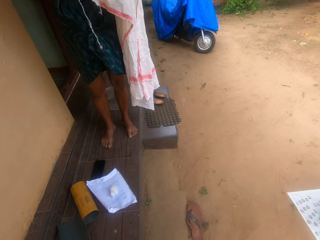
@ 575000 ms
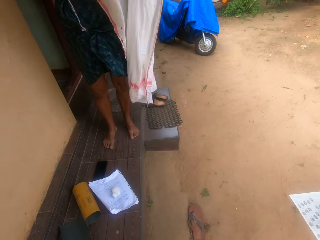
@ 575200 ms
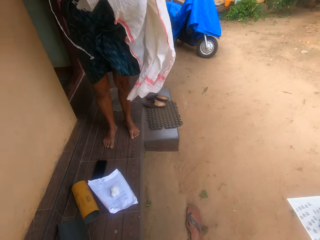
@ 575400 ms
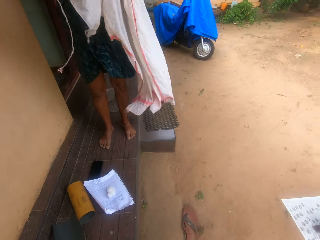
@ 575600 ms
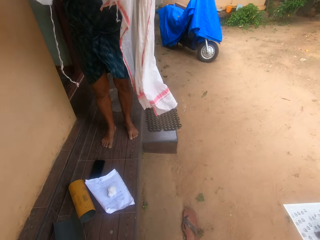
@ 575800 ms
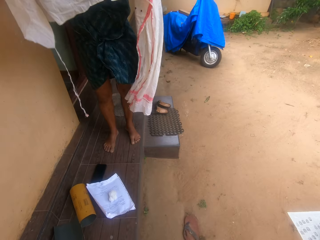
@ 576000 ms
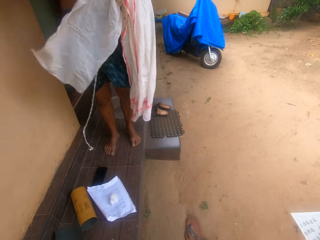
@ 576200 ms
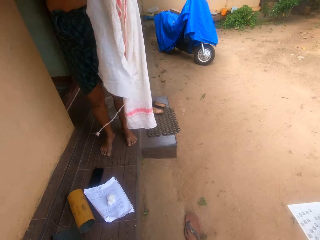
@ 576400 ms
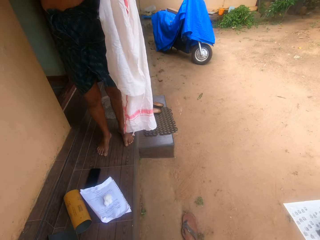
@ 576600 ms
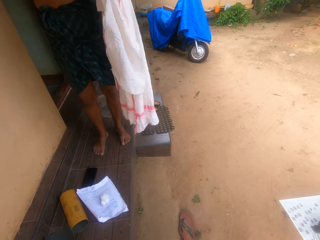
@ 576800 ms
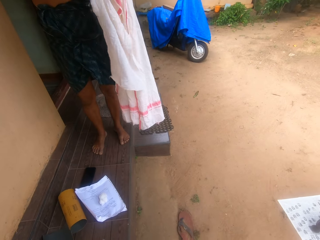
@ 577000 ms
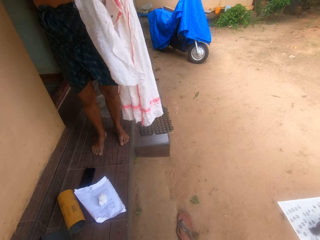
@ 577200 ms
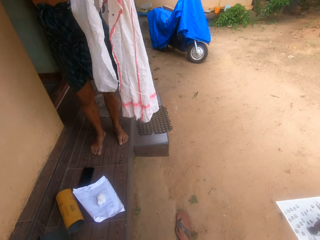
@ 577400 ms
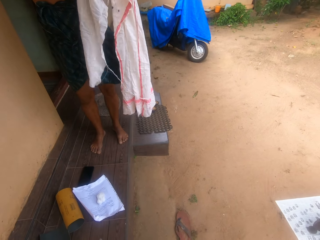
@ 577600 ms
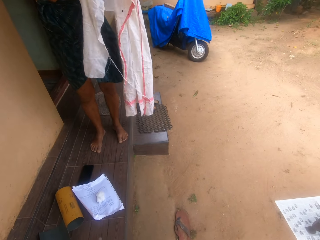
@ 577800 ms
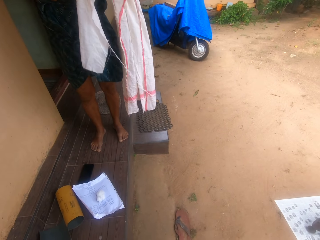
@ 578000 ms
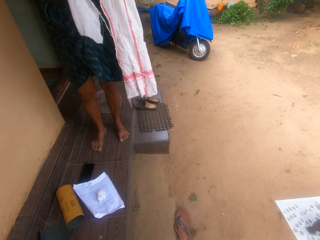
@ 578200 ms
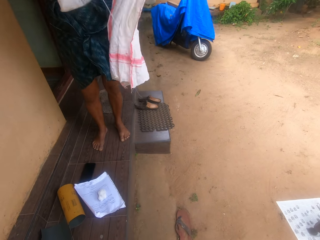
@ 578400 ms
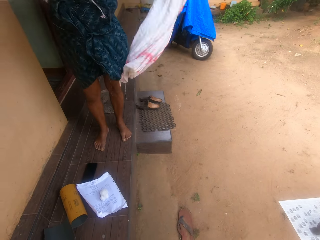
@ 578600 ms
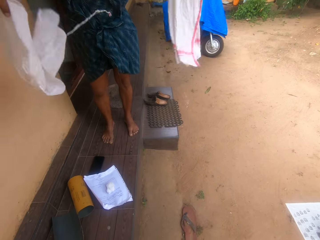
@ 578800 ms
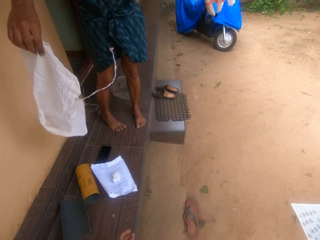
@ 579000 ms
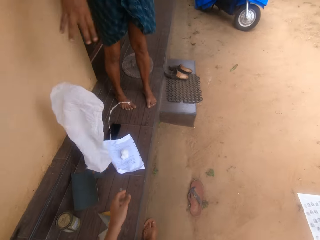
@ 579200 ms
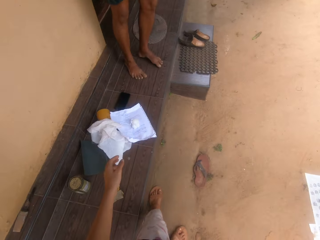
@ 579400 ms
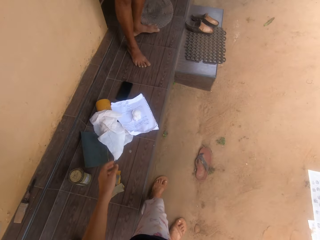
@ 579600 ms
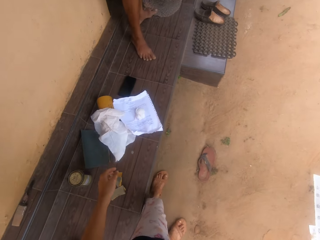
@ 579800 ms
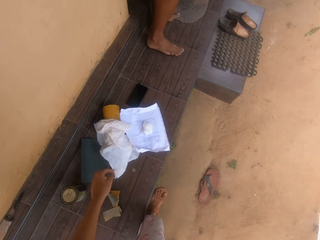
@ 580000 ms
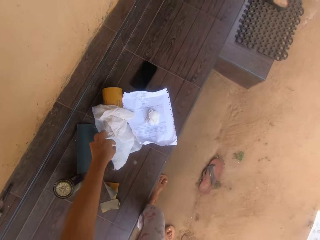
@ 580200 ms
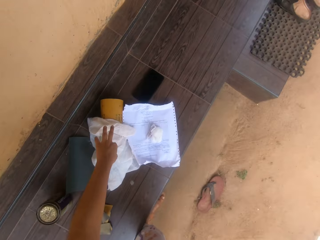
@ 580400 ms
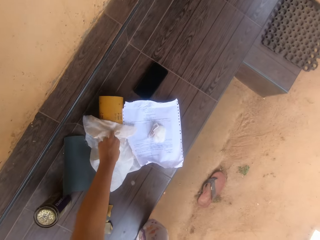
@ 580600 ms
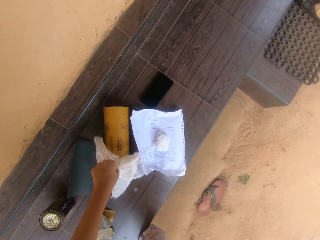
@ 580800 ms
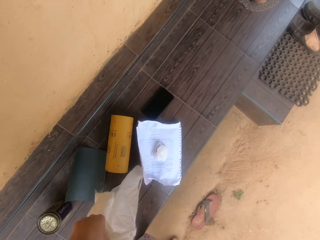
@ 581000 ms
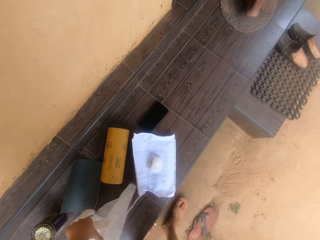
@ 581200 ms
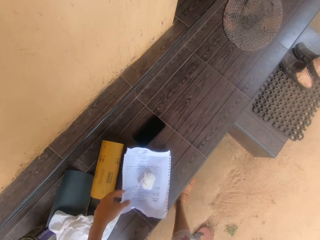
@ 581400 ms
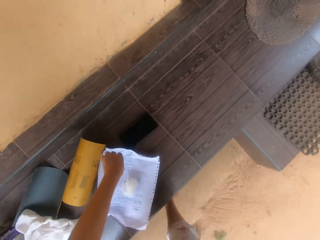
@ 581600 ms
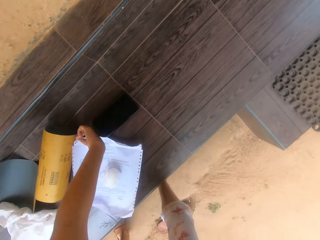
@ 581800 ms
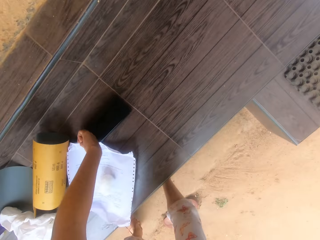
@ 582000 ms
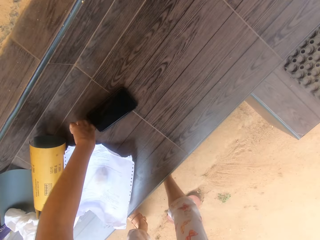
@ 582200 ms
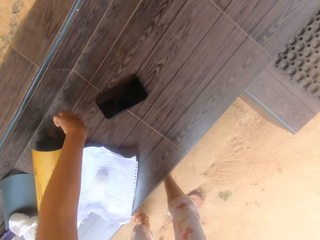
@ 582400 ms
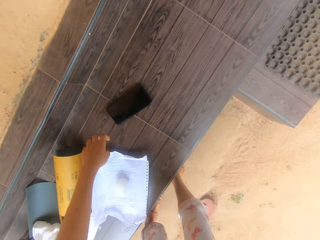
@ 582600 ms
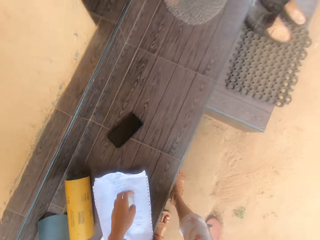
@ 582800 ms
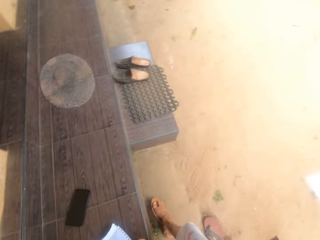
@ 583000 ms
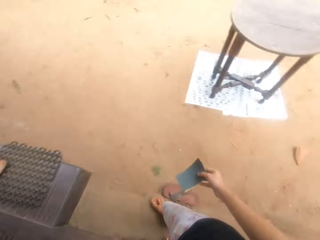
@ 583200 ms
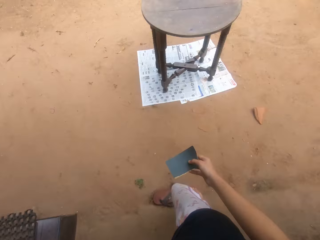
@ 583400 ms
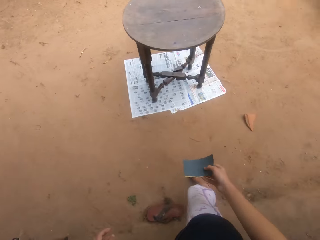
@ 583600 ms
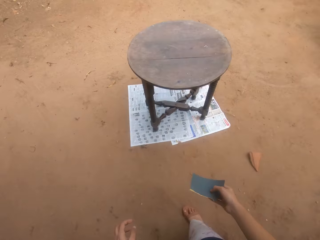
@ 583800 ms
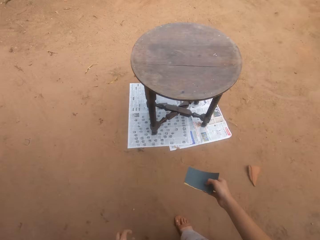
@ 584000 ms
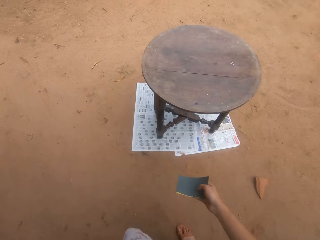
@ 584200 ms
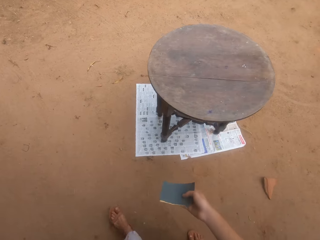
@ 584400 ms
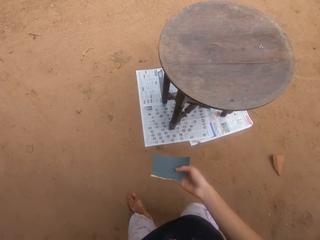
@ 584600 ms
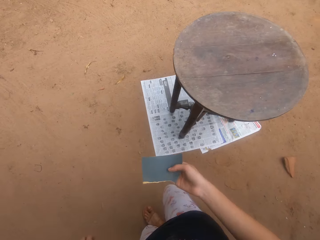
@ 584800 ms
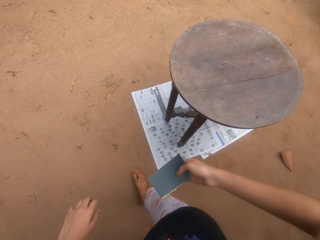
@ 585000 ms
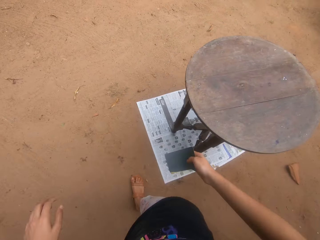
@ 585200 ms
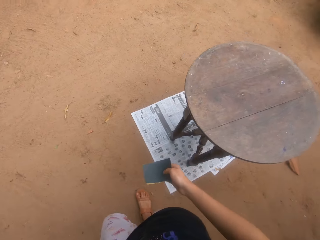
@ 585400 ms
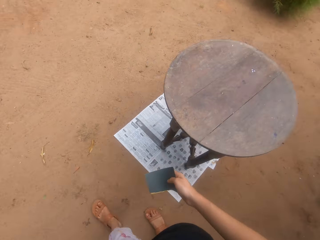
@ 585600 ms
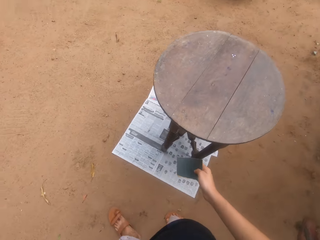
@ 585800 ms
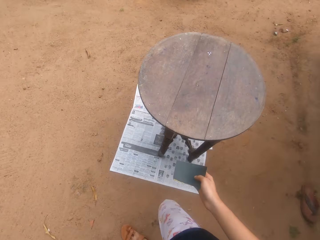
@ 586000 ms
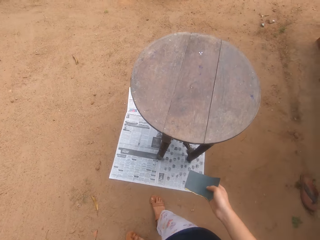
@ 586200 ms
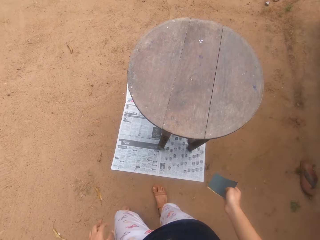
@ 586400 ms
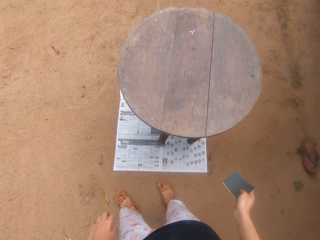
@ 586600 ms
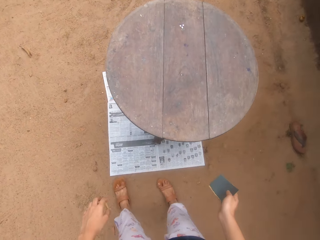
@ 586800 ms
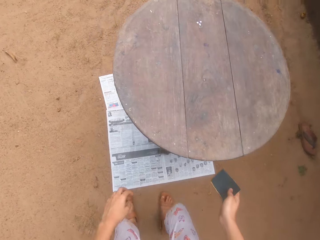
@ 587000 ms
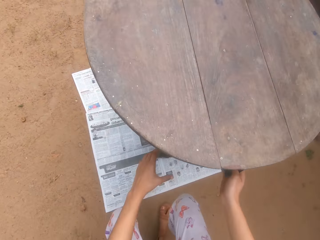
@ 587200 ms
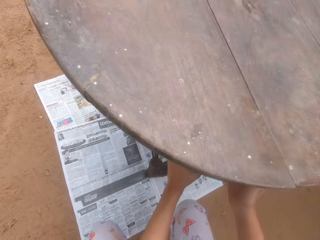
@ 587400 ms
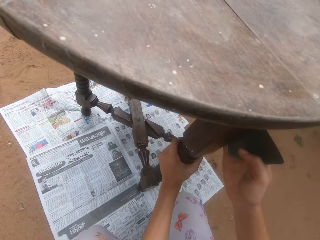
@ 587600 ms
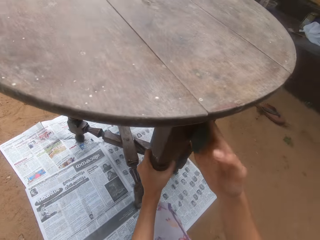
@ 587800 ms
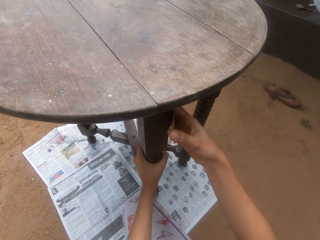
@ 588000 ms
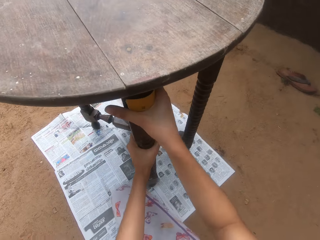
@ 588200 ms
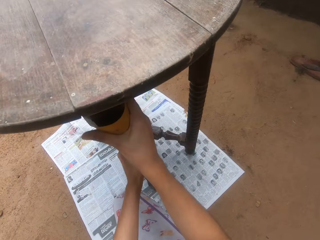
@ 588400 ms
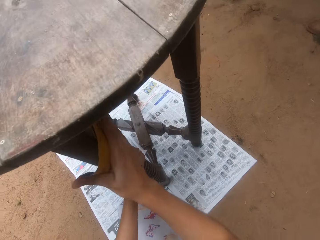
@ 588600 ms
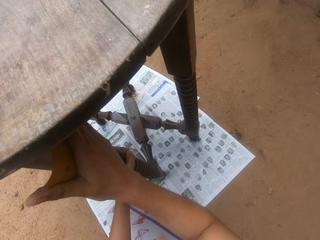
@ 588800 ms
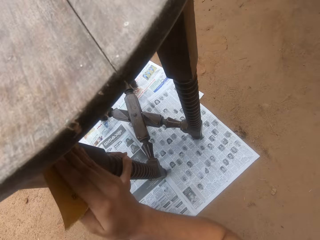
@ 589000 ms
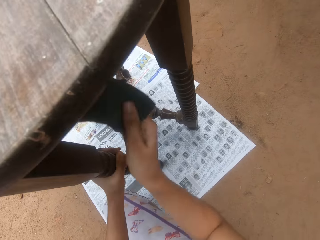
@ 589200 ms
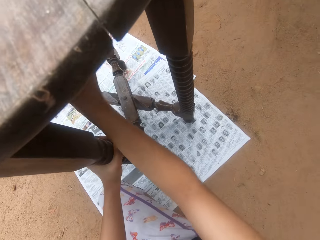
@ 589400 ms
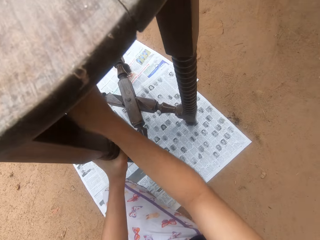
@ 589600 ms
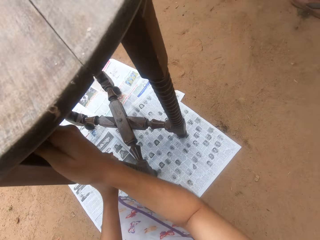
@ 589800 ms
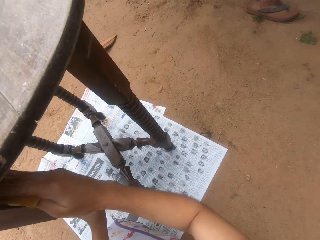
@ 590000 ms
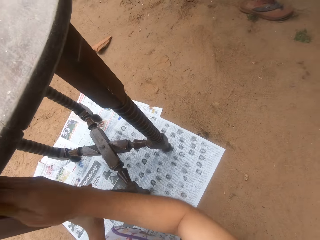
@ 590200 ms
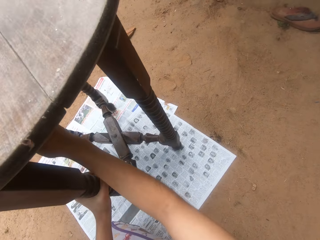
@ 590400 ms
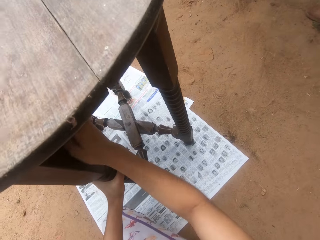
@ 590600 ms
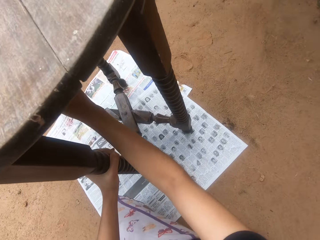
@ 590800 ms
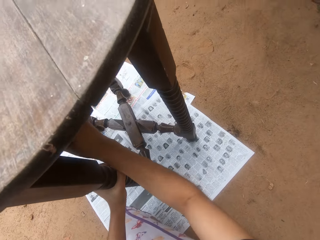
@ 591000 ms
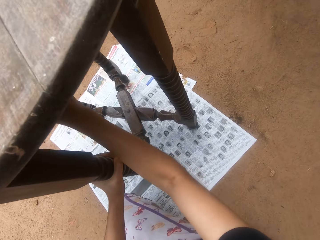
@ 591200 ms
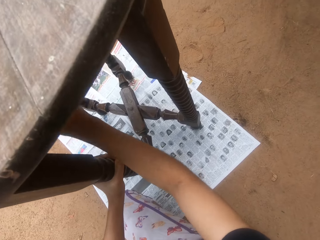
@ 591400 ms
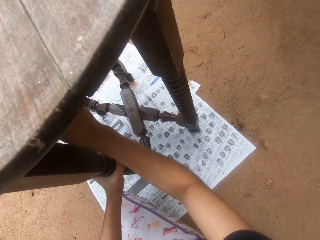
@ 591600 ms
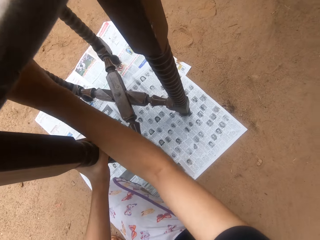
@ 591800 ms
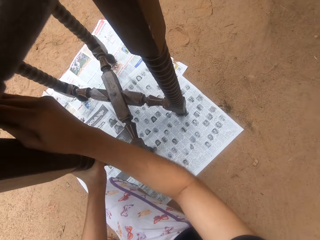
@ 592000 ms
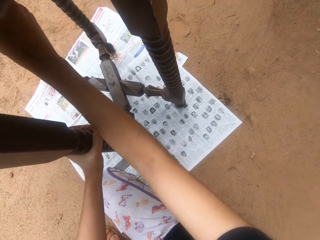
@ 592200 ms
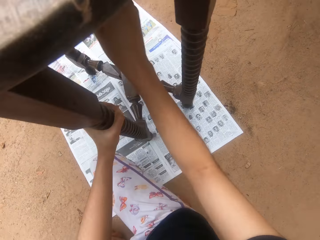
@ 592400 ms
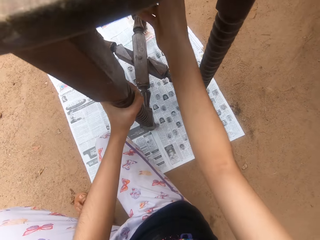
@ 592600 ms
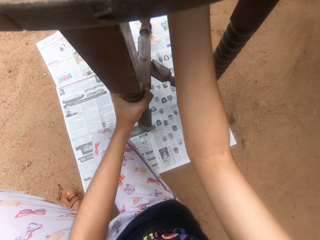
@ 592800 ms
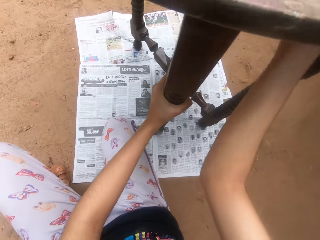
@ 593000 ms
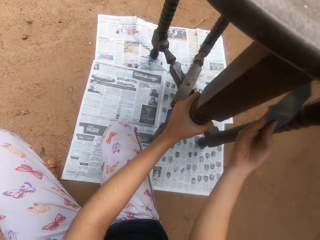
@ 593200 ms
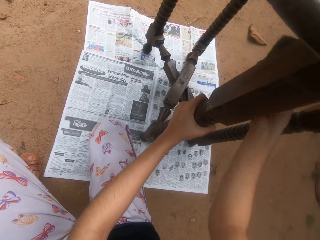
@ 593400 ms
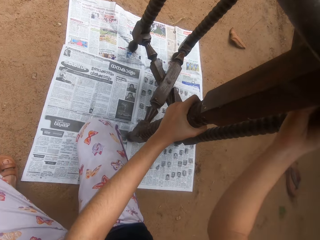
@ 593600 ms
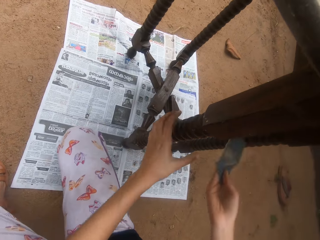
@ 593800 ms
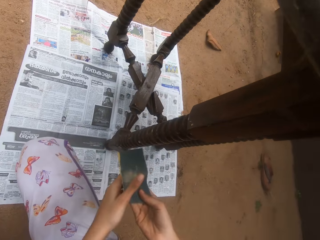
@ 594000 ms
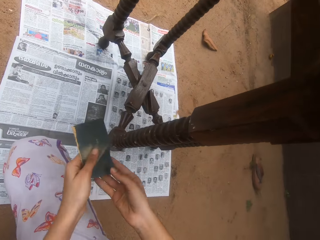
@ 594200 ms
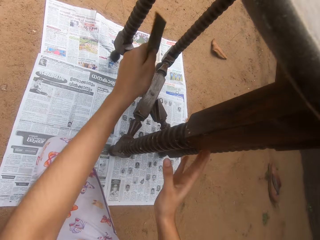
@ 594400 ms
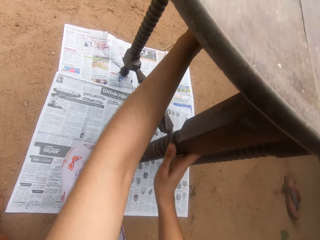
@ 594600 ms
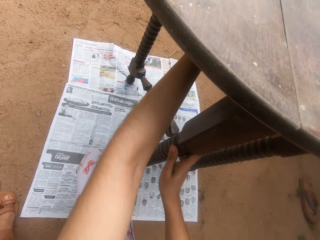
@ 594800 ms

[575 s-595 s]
A man holds the cloth. The camera wearer bends. They pick up the piece of cloth, move a phone and stand. They pick up the sandpaper. They walk around the compound. They squat. They smoothen the table with the sandpaper.

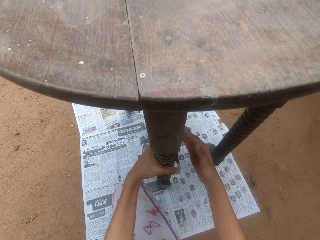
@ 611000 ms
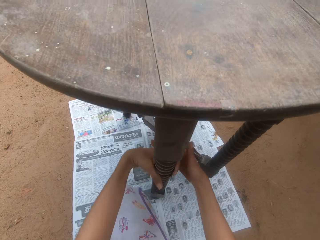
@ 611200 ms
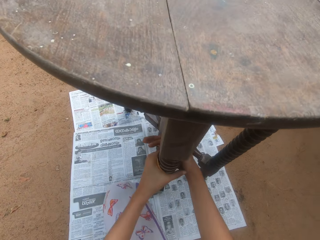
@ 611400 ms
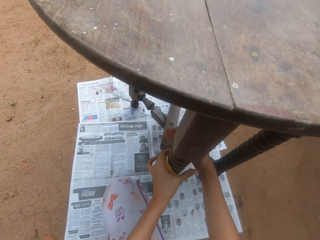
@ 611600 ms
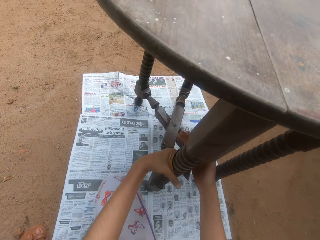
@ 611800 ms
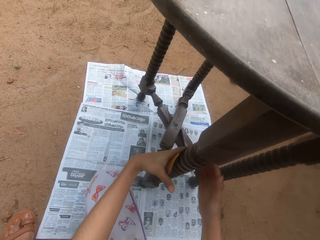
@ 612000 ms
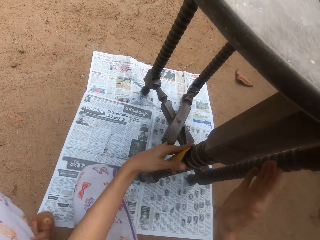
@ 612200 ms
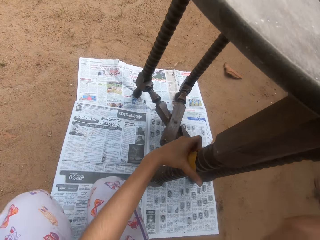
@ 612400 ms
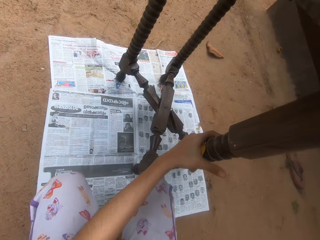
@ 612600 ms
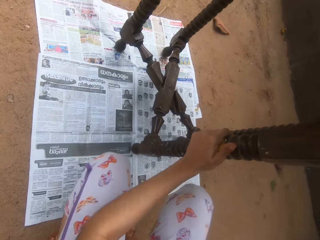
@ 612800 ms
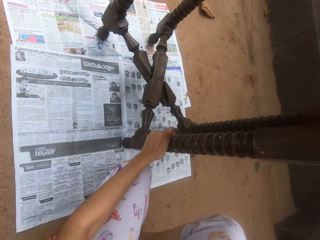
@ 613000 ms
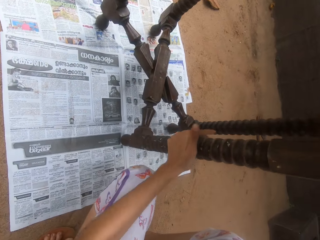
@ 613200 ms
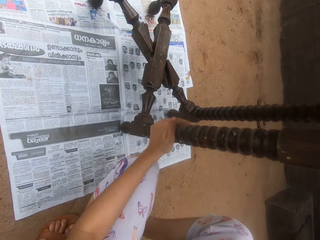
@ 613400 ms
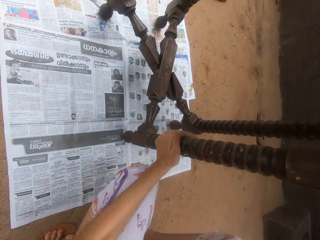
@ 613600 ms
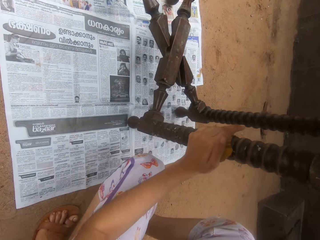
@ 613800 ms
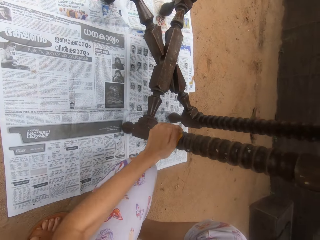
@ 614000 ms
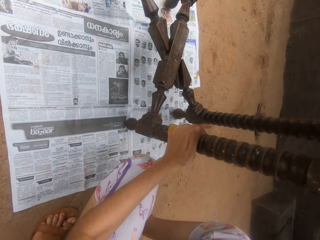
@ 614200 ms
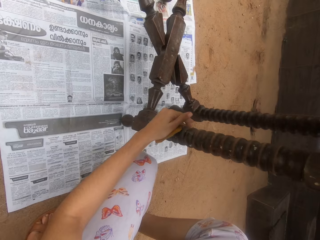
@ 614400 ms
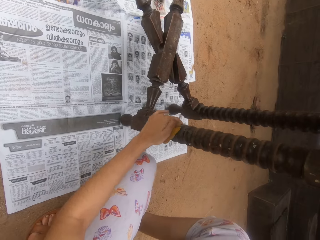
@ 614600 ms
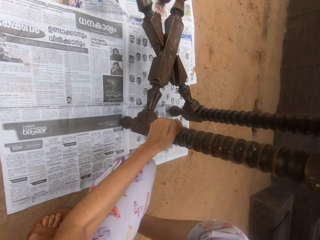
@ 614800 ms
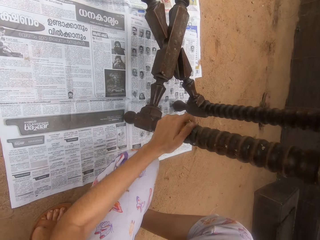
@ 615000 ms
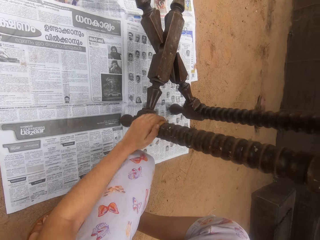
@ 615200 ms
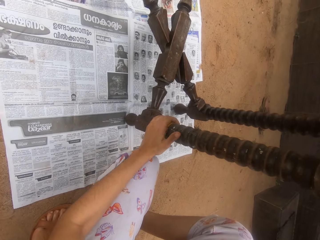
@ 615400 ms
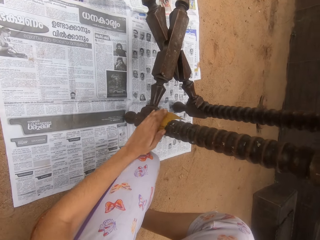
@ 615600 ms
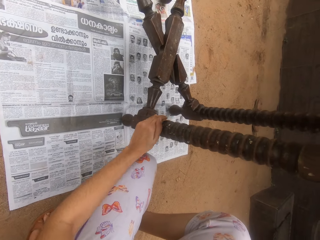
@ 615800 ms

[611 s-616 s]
The camera wearer moves. They scrub a table.
